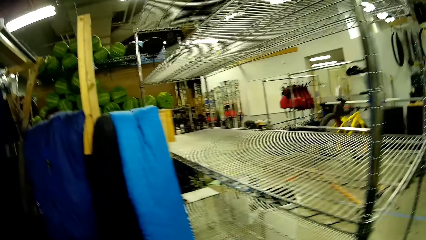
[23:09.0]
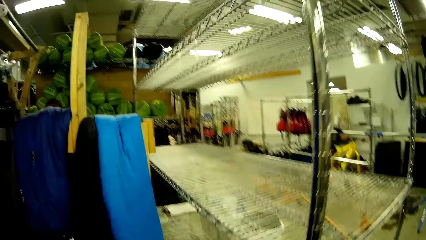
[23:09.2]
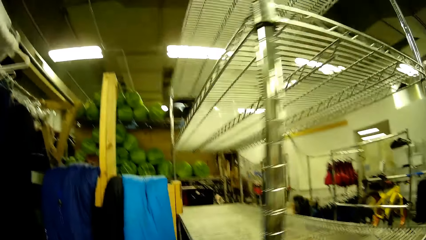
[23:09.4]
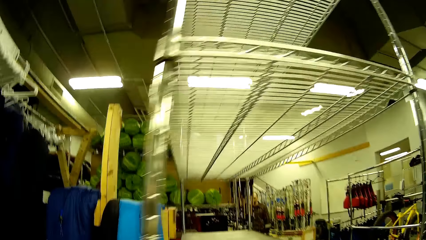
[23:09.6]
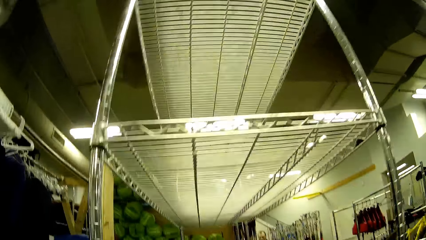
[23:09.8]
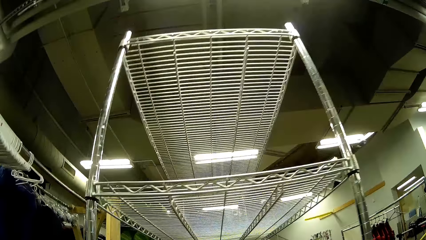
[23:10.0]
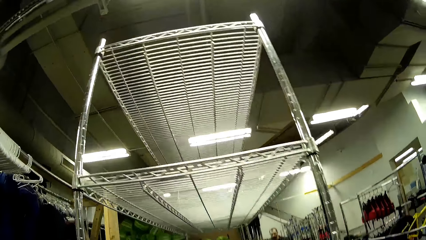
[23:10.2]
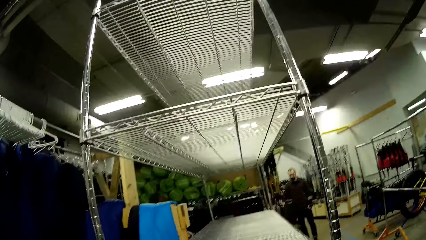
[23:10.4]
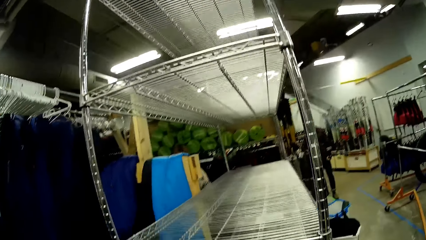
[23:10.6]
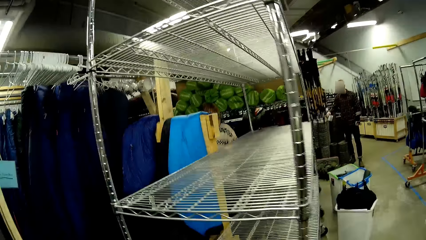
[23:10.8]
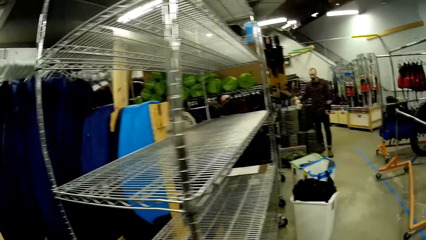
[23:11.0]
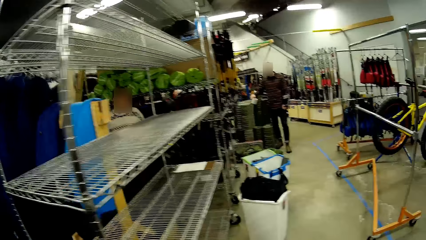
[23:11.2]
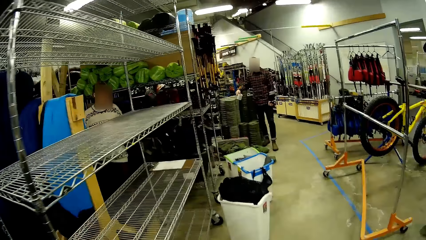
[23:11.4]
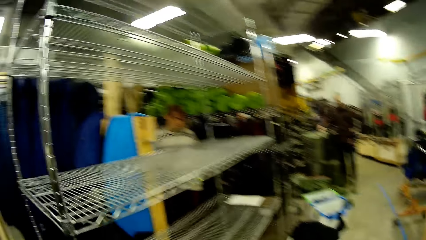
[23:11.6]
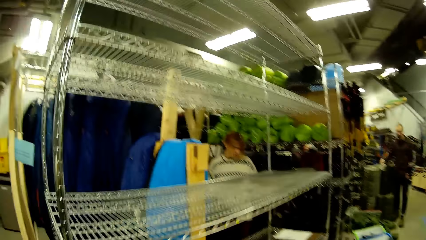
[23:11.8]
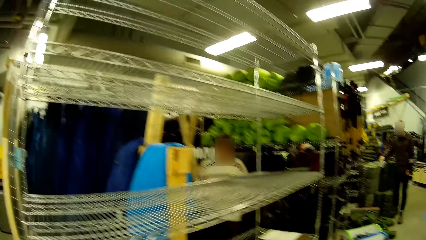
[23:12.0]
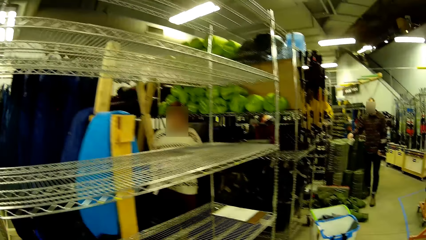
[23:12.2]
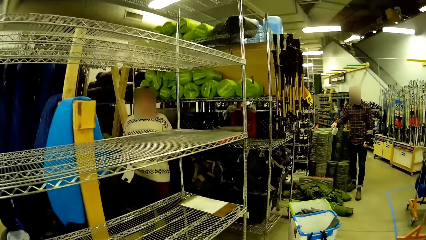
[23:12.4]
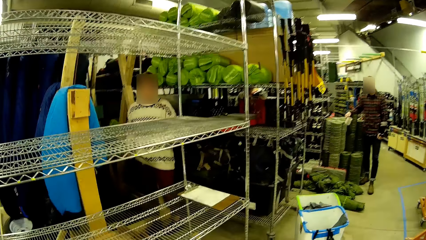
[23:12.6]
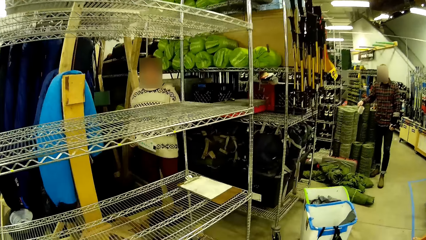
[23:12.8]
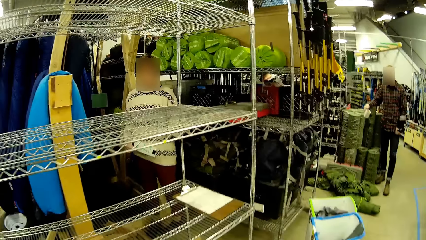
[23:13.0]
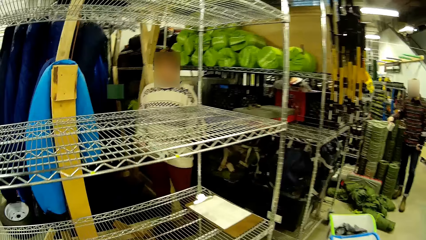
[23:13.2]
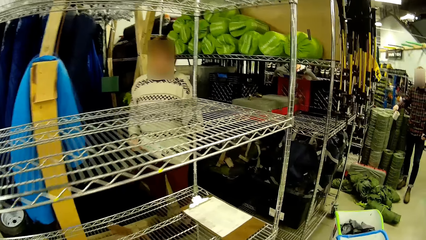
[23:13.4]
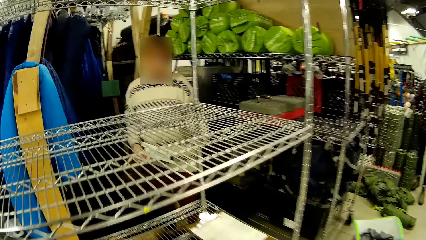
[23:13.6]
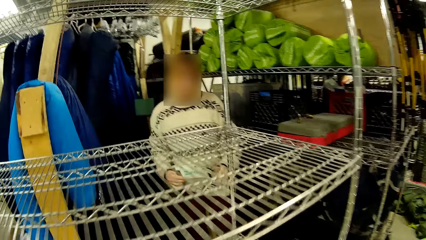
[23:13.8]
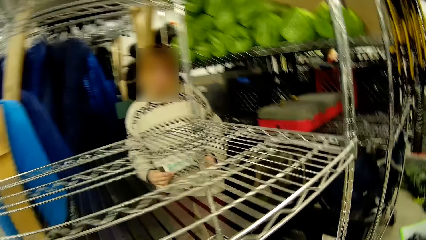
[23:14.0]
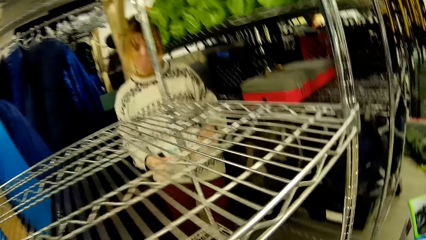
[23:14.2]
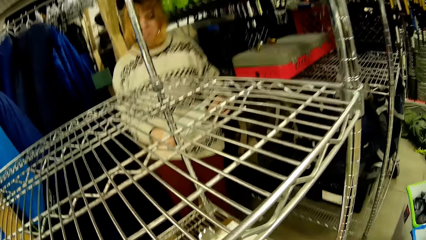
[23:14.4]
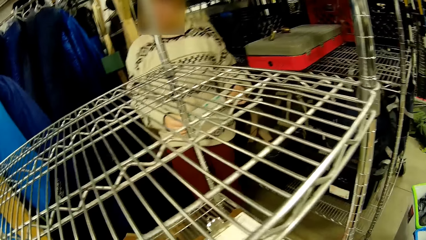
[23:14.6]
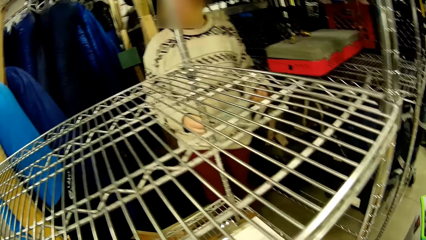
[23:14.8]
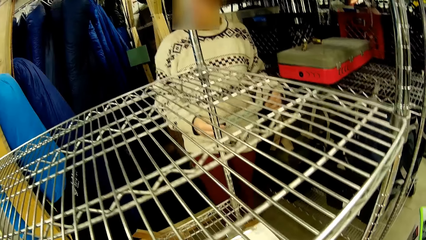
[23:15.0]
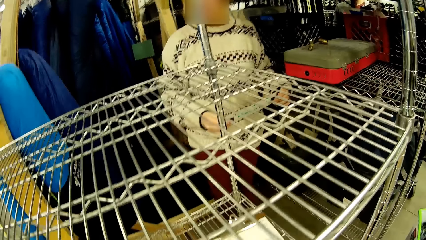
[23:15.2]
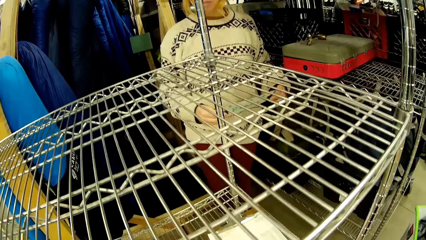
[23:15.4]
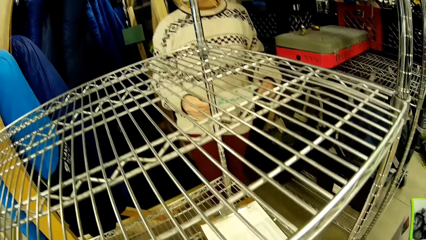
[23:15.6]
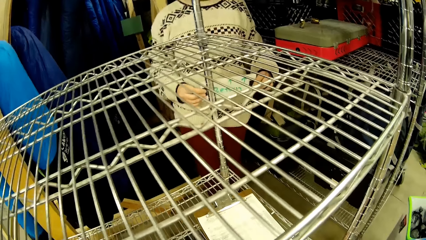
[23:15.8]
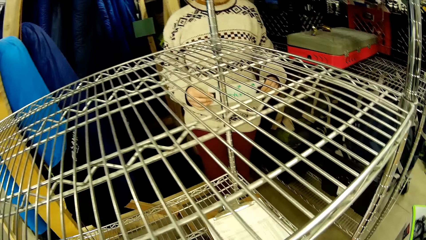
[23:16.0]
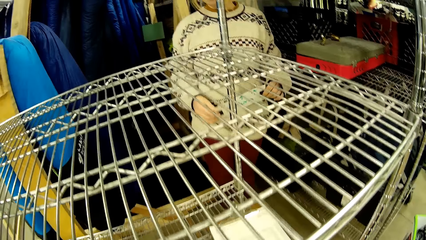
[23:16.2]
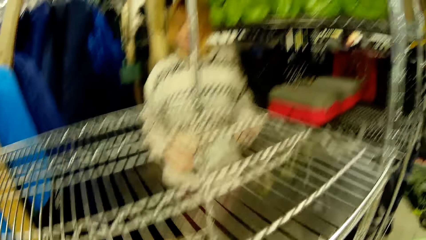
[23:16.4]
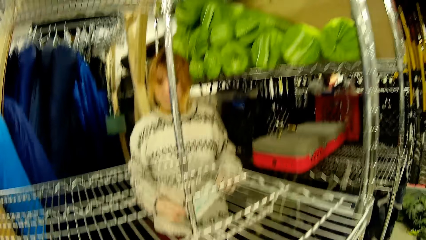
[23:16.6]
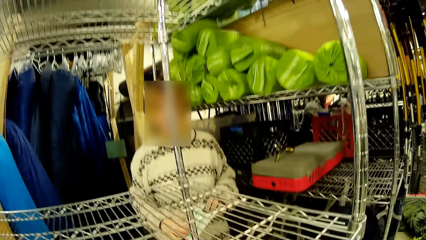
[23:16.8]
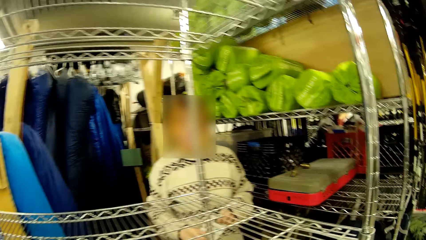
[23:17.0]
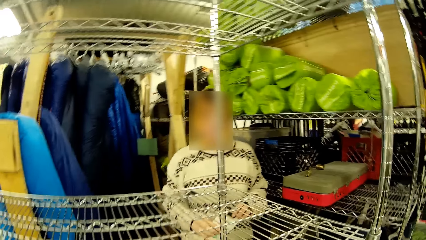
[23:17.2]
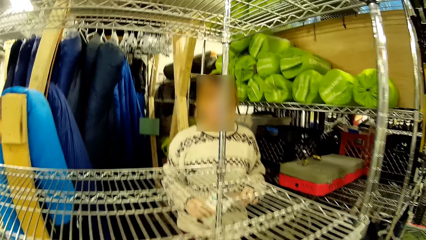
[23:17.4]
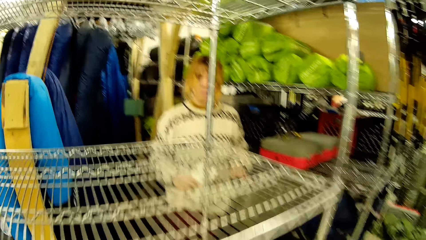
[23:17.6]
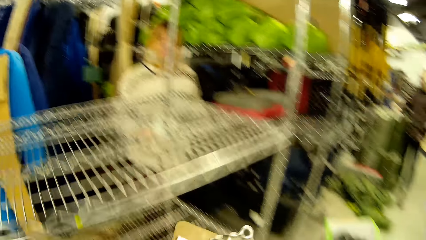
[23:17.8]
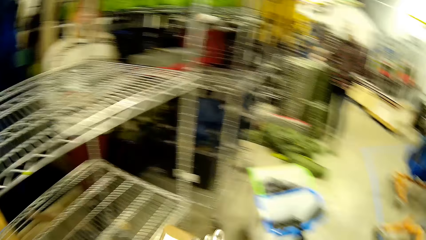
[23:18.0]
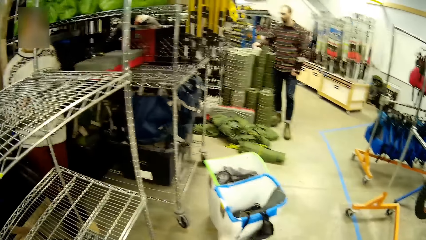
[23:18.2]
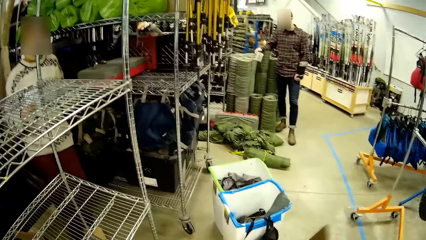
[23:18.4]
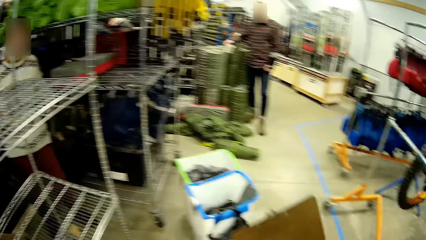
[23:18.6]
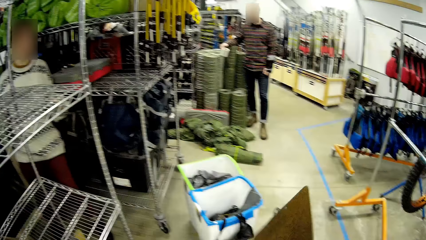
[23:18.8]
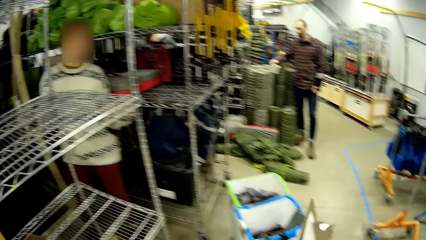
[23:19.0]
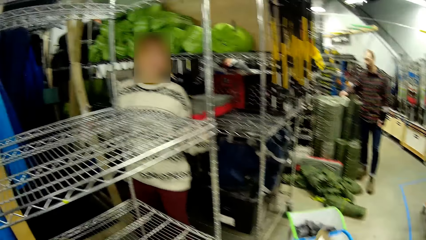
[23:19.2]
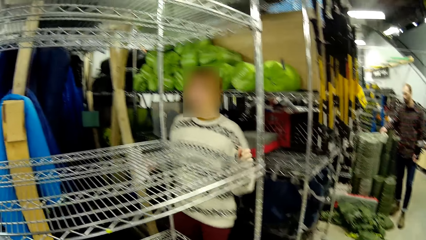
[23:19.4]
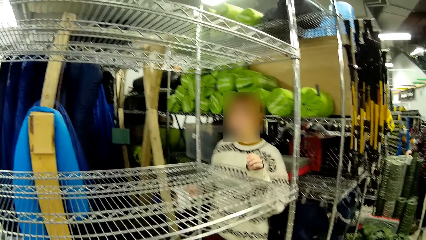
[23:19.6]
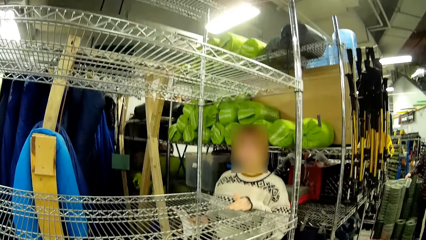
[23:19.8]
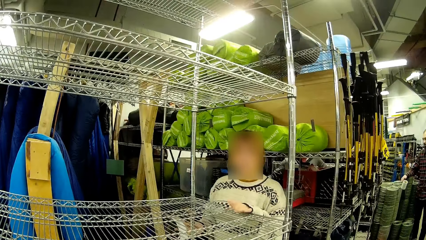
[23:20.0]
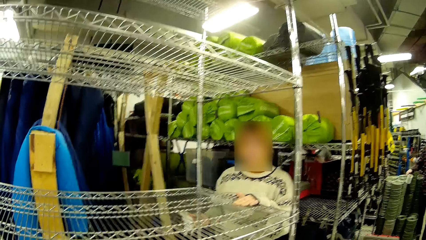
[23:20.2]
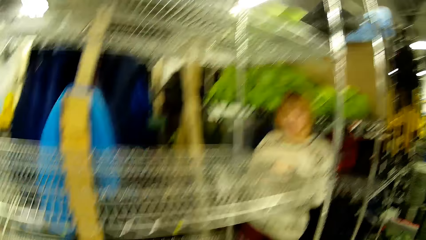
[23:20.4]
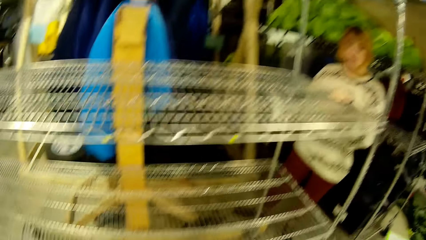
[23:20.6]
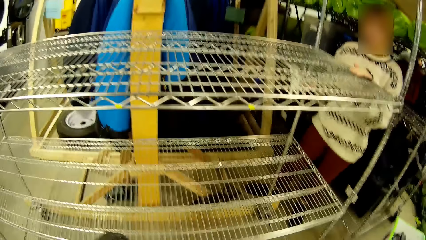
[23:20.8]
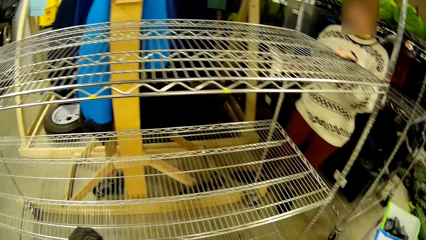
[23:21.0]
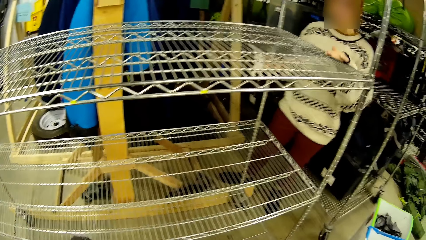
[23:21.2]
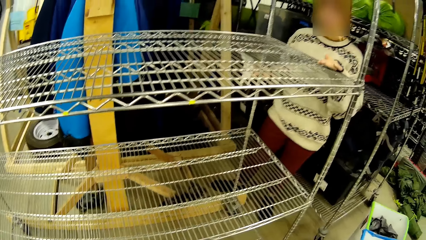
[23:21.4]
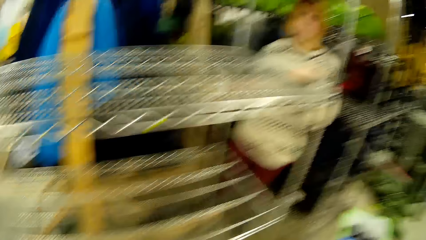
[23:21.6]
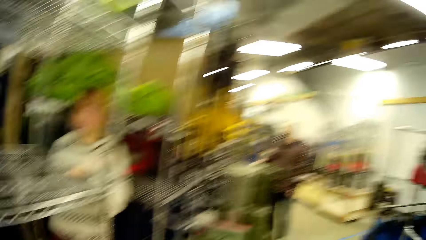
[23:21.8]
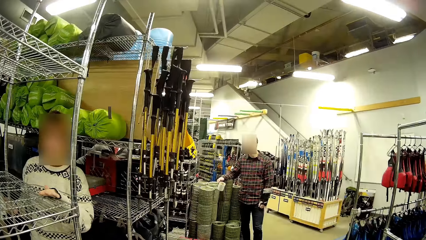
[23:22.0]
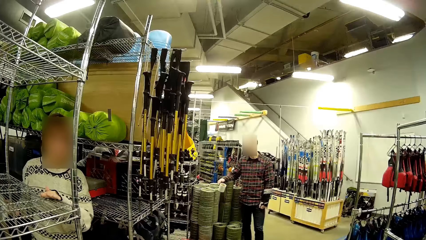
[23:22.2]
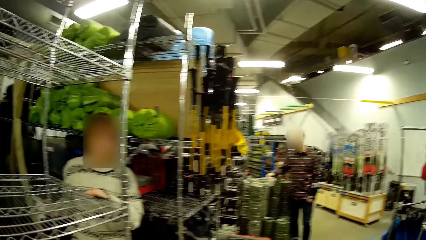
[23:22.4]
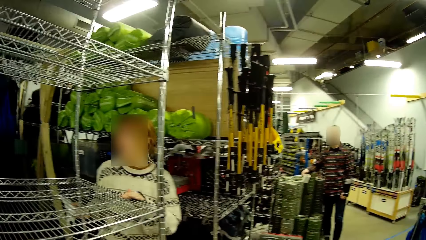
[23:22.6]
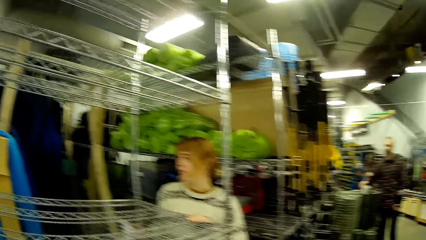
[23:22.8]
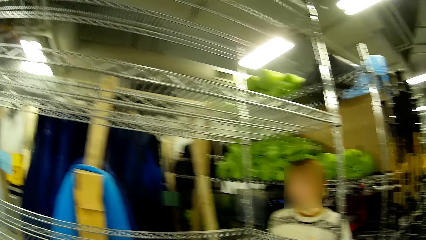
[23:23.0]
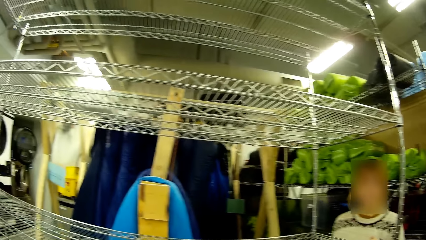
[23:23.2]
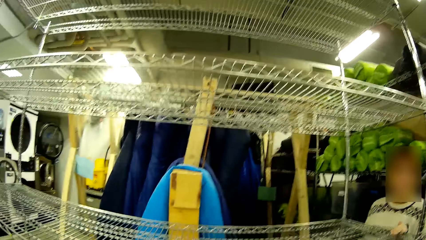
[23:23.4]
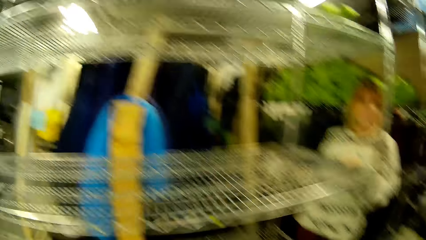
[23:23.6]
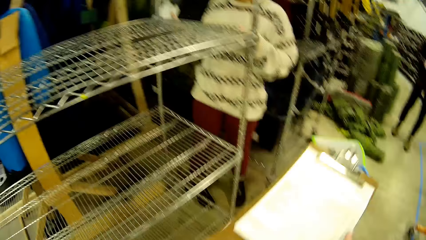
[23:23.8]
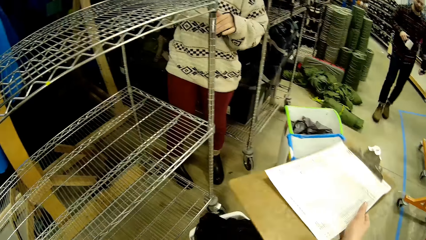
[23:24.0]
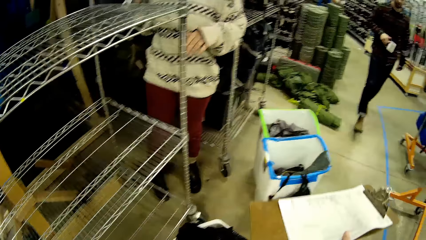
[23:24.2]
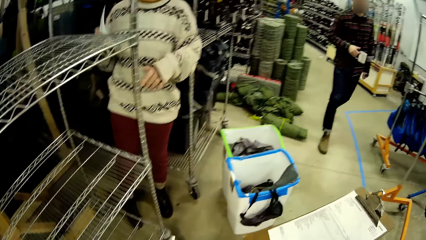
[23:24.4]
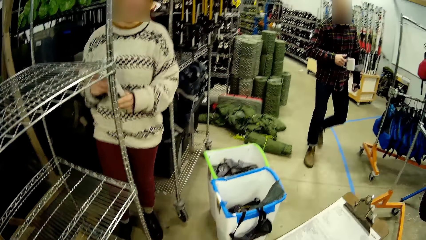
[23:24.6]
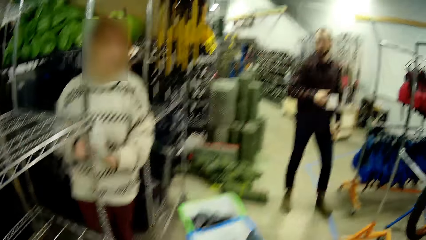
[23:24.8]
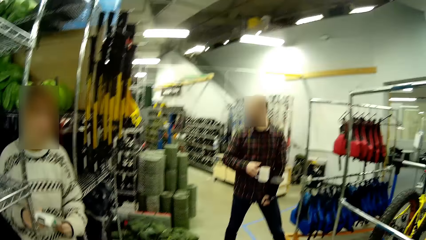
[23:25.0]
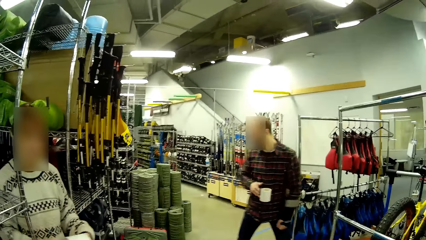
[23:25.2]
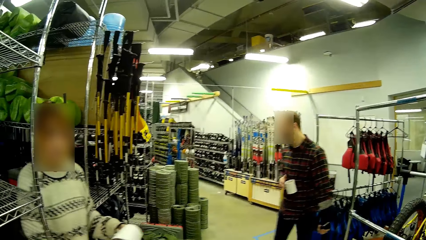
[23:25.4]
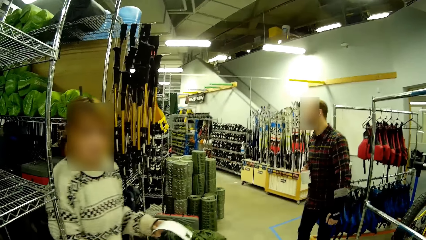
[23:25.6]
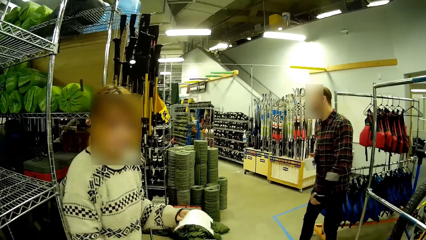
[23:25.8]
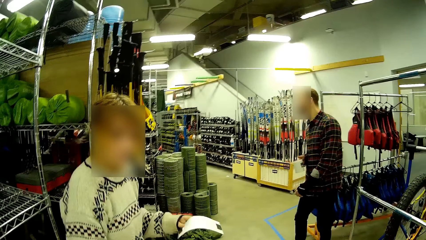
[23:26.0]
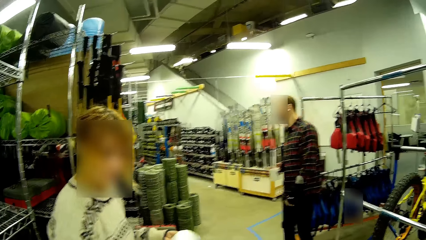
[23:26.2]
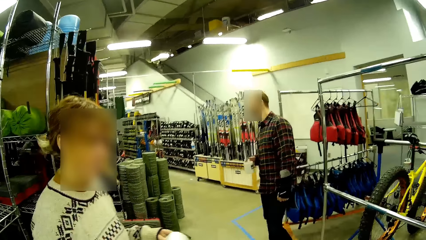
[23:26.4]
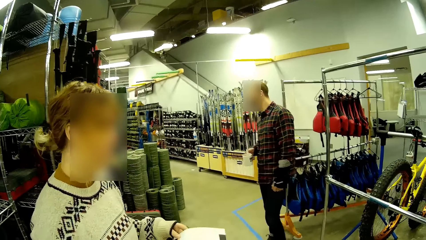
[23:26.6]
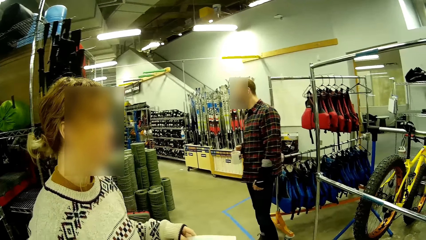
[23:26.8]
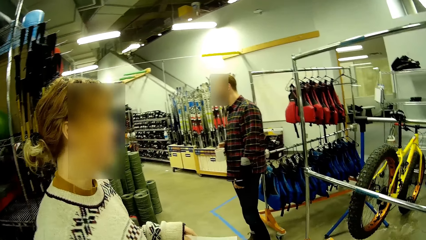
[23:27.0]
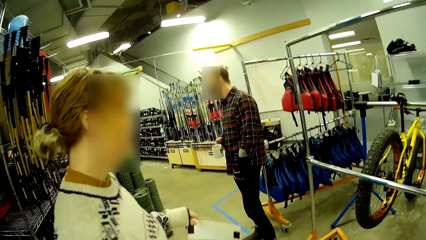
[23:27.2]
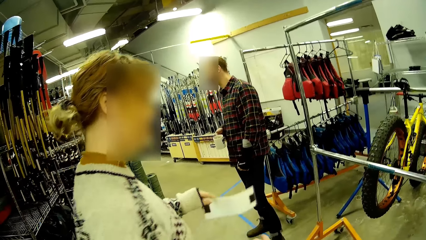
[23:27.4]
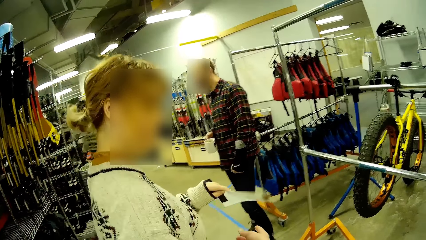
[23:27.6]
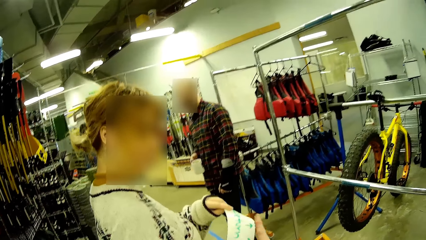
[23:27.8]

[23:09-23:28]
The camera wearer walks in the store or house. They dialogue with a lady. They hold a folder and hand the folder to the lady.
